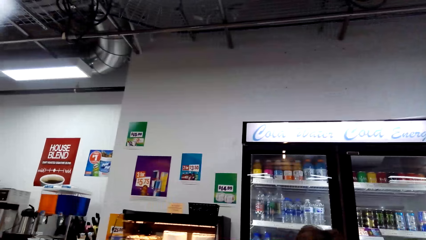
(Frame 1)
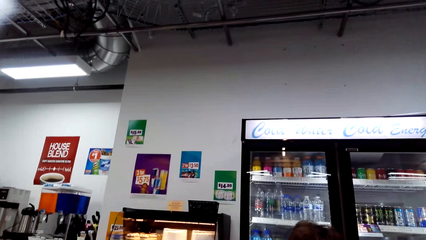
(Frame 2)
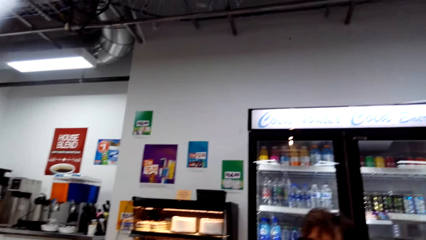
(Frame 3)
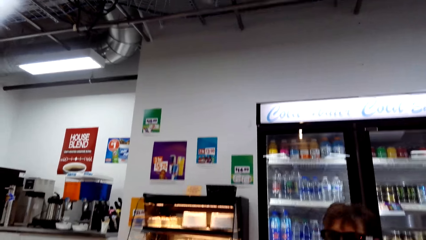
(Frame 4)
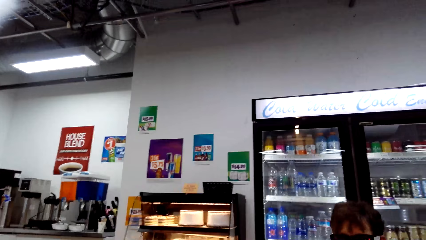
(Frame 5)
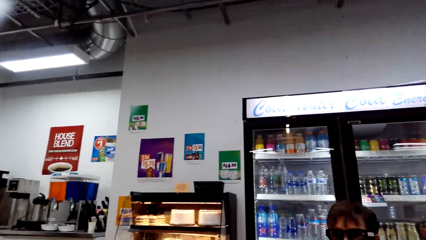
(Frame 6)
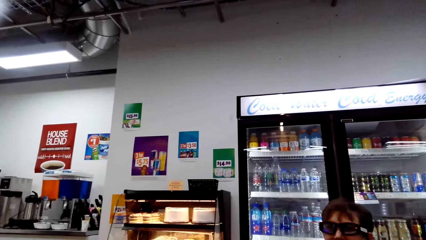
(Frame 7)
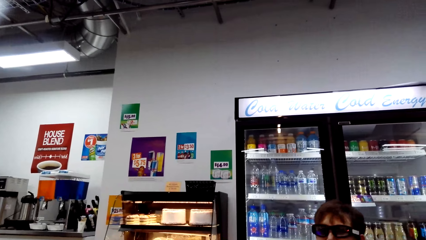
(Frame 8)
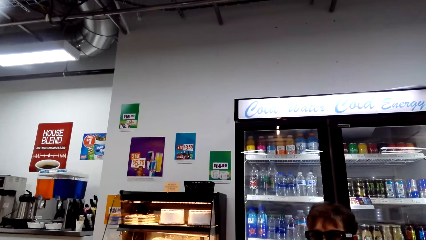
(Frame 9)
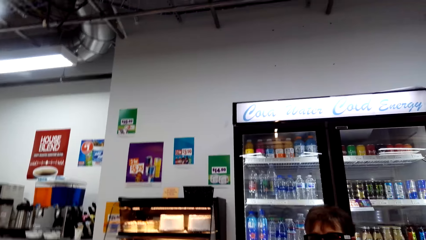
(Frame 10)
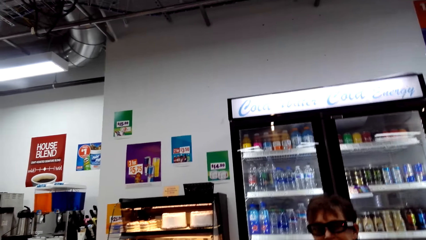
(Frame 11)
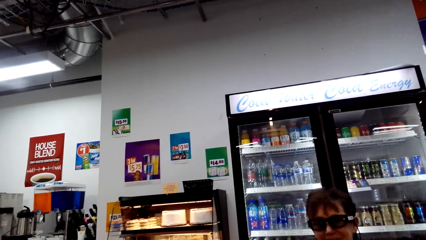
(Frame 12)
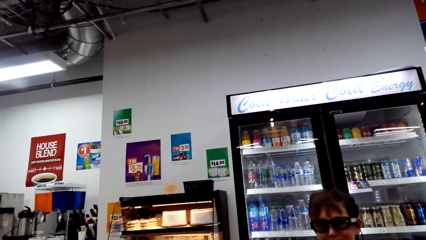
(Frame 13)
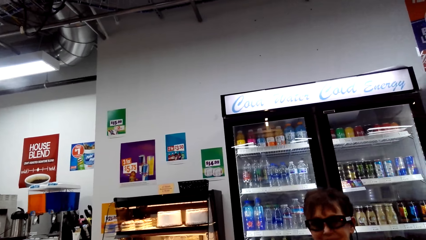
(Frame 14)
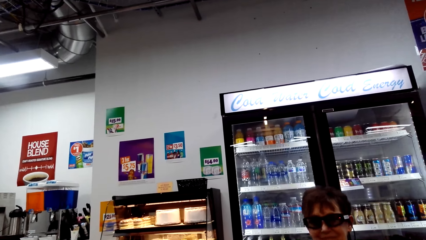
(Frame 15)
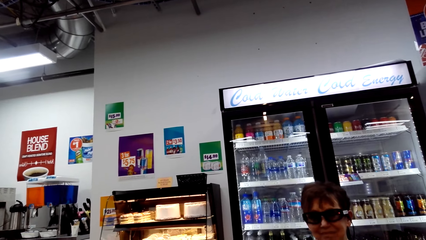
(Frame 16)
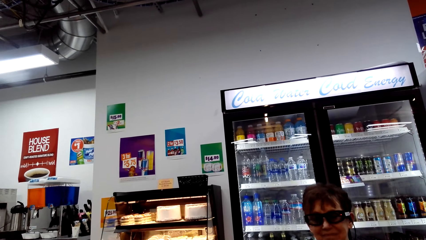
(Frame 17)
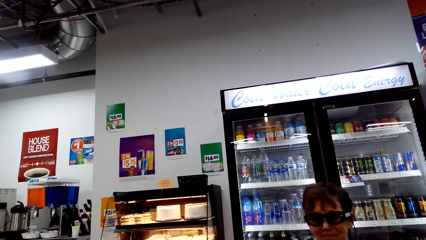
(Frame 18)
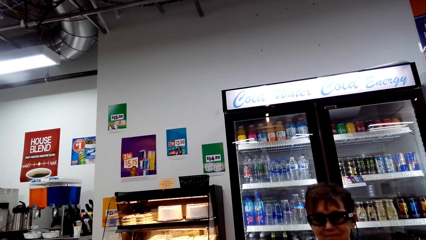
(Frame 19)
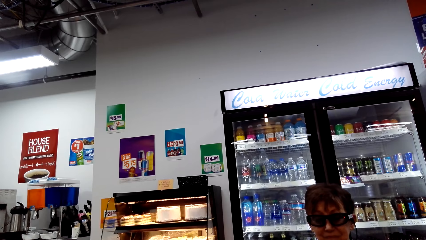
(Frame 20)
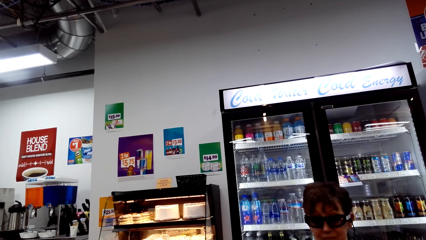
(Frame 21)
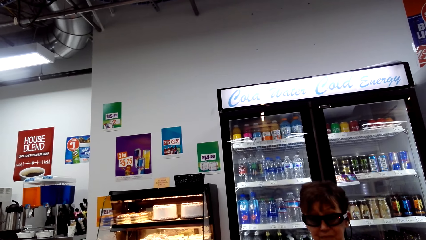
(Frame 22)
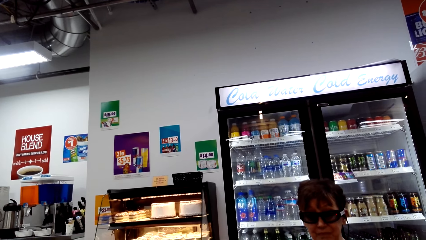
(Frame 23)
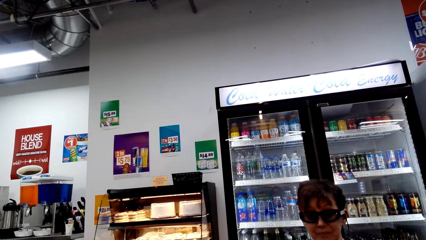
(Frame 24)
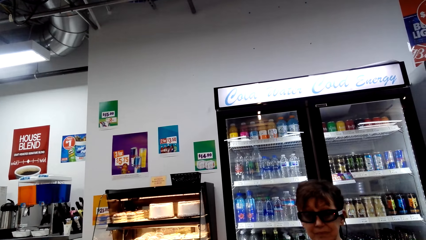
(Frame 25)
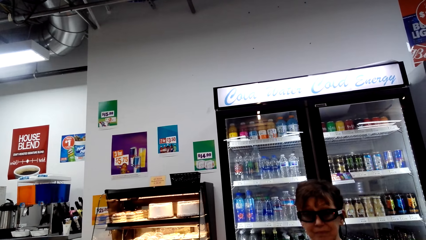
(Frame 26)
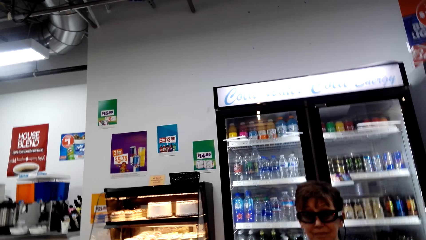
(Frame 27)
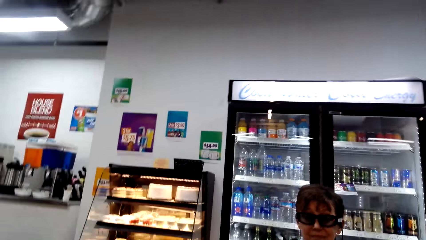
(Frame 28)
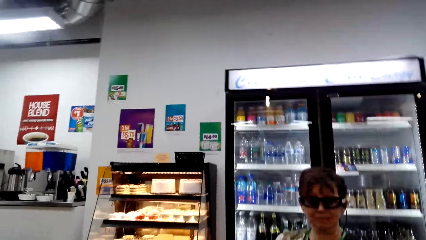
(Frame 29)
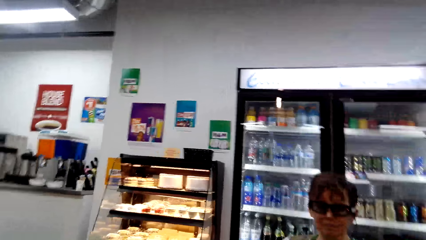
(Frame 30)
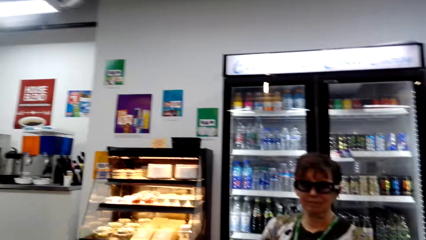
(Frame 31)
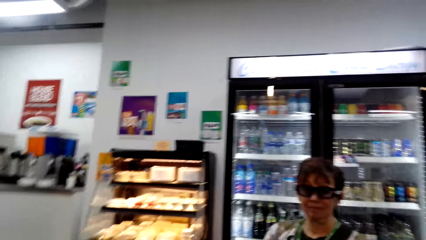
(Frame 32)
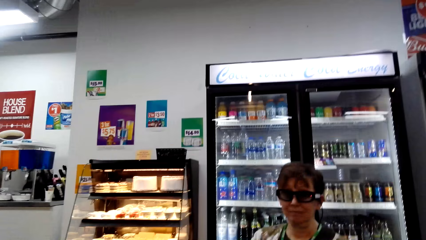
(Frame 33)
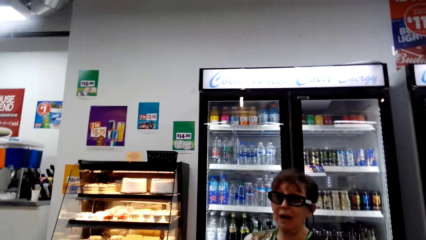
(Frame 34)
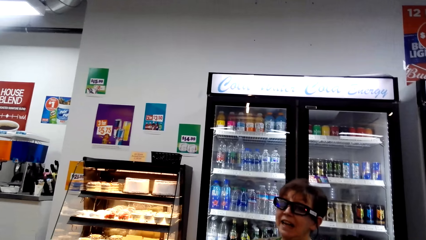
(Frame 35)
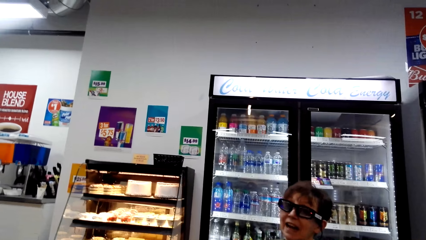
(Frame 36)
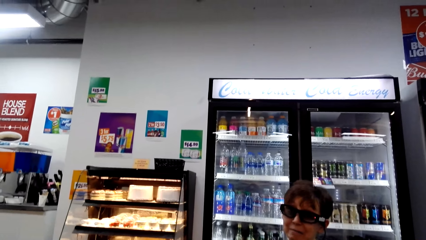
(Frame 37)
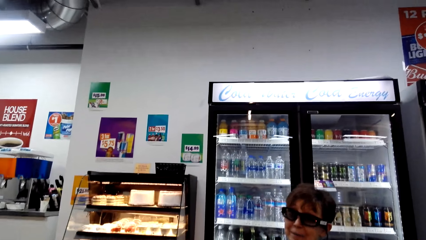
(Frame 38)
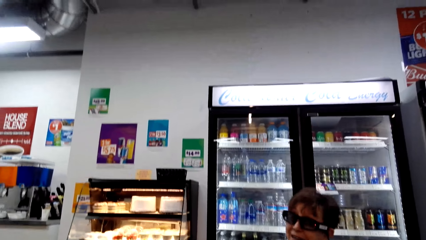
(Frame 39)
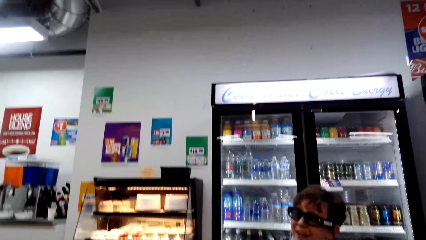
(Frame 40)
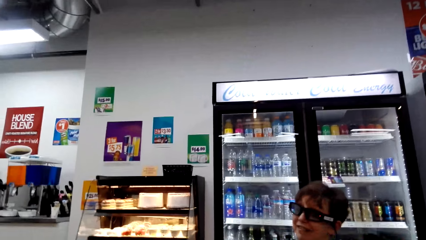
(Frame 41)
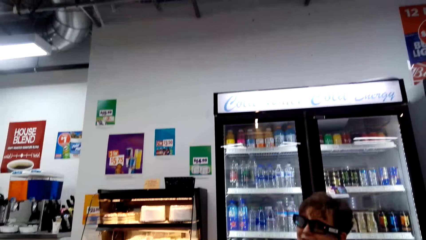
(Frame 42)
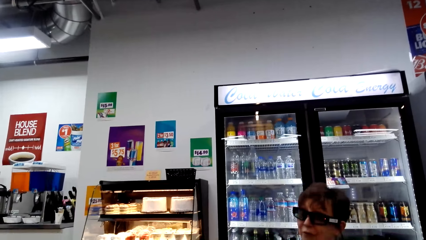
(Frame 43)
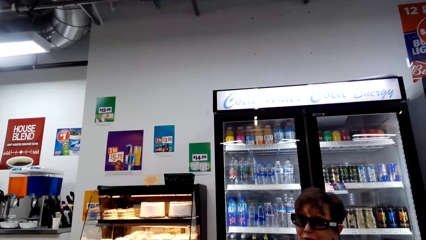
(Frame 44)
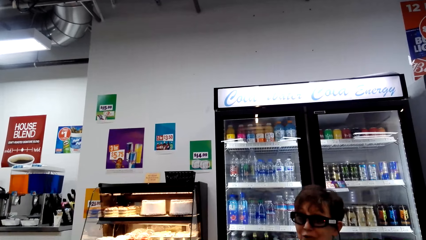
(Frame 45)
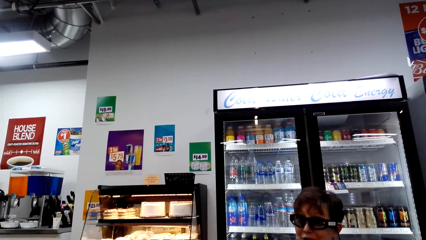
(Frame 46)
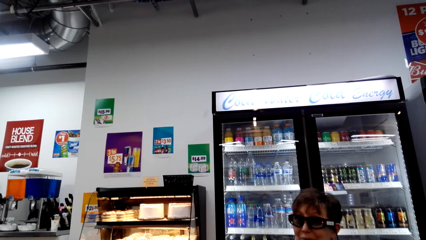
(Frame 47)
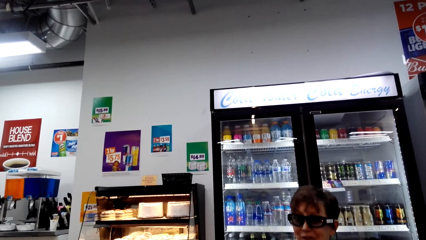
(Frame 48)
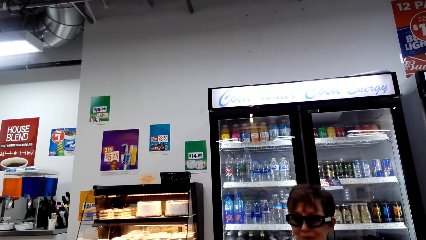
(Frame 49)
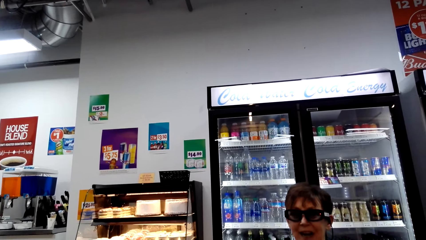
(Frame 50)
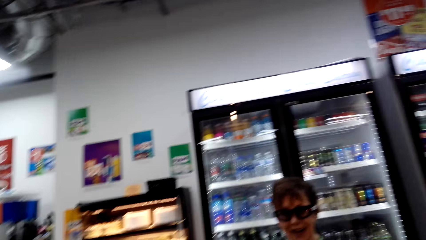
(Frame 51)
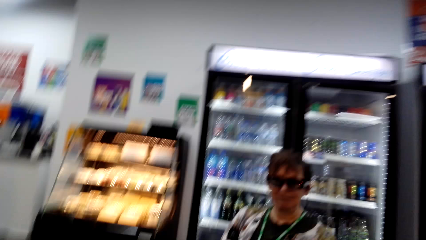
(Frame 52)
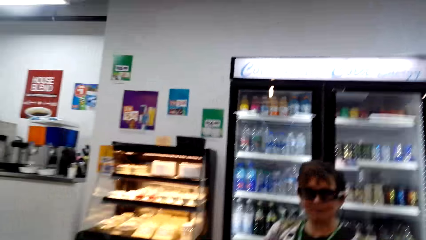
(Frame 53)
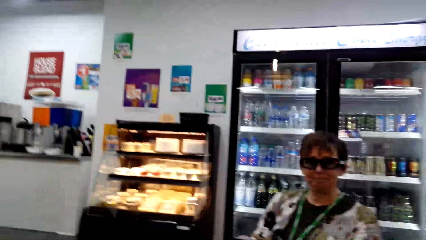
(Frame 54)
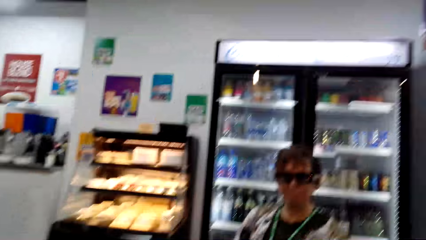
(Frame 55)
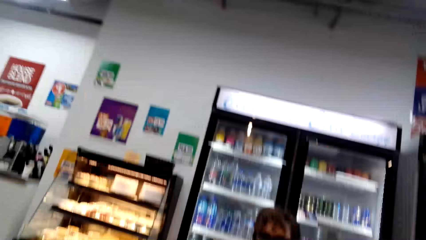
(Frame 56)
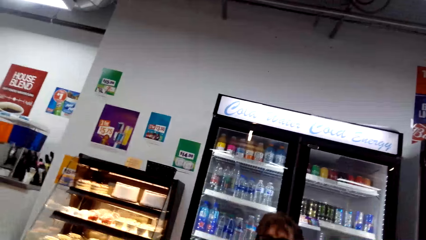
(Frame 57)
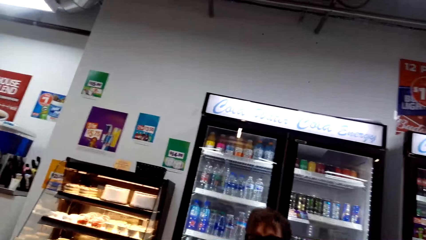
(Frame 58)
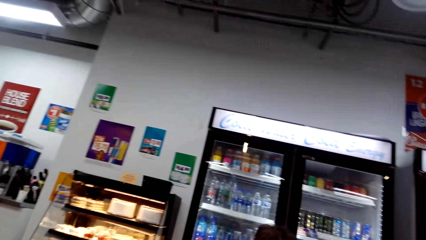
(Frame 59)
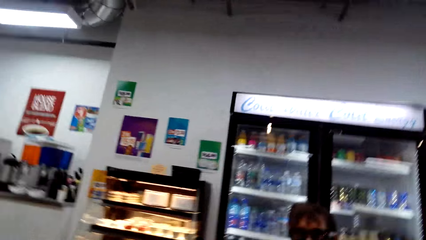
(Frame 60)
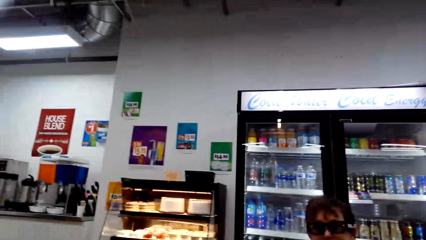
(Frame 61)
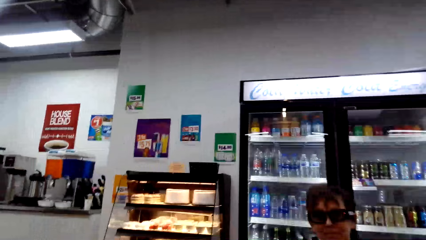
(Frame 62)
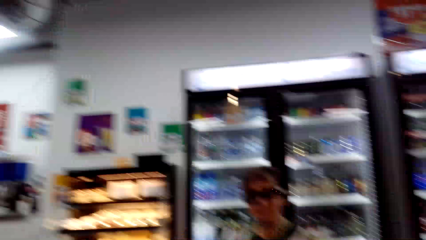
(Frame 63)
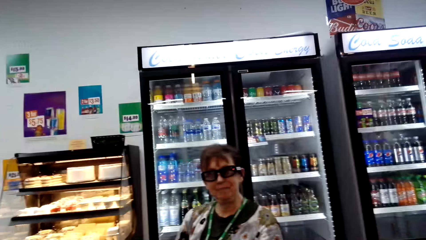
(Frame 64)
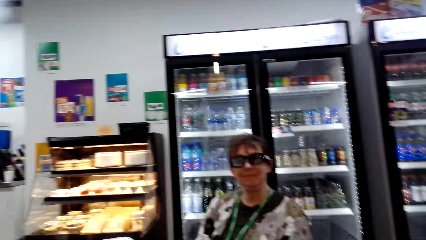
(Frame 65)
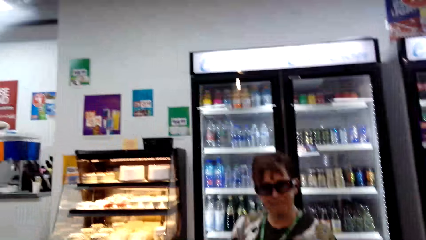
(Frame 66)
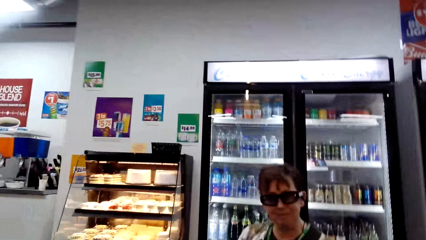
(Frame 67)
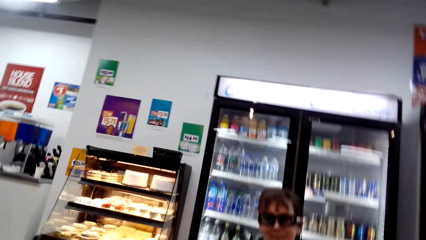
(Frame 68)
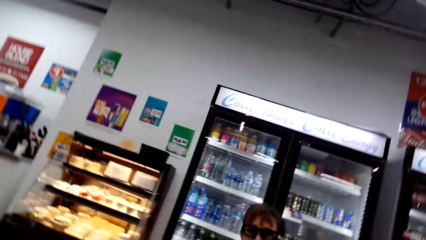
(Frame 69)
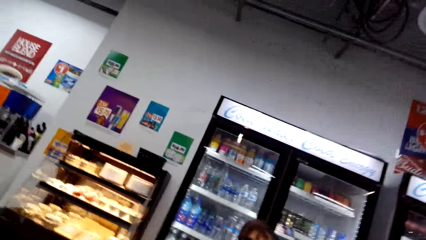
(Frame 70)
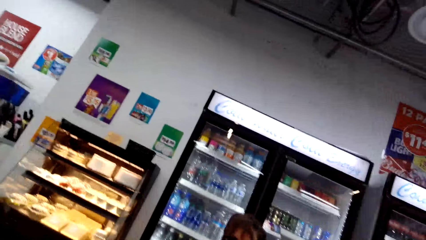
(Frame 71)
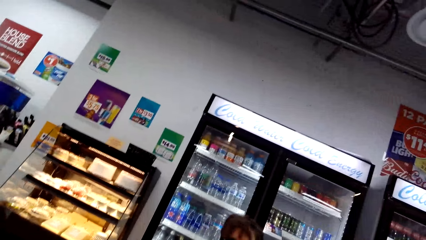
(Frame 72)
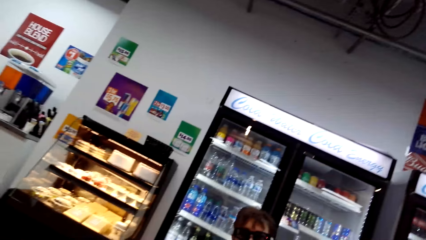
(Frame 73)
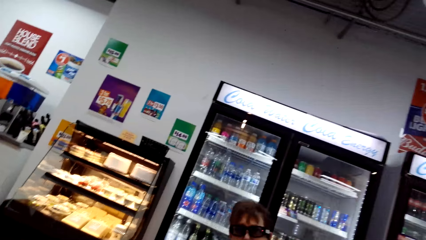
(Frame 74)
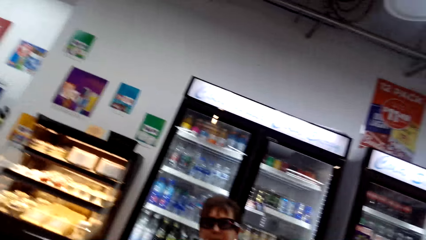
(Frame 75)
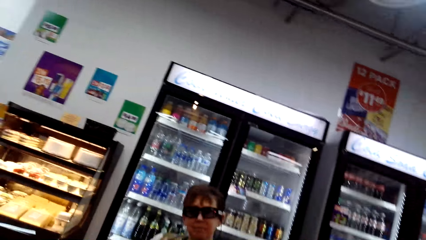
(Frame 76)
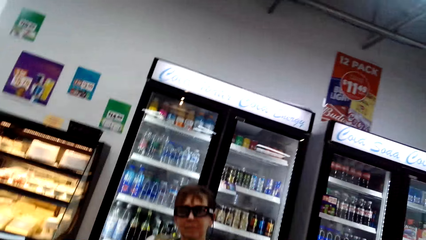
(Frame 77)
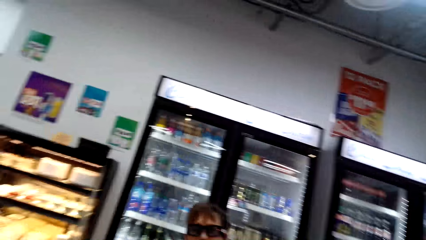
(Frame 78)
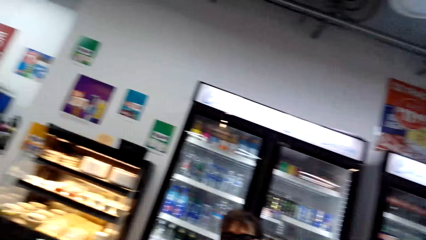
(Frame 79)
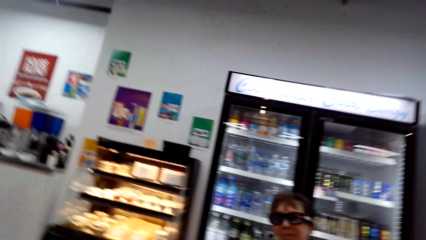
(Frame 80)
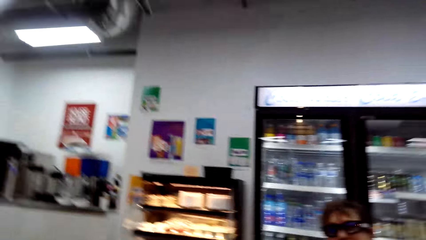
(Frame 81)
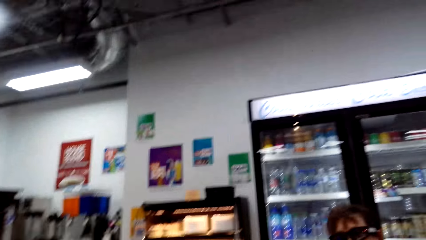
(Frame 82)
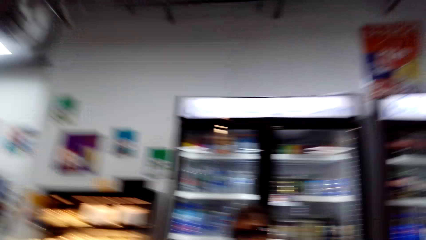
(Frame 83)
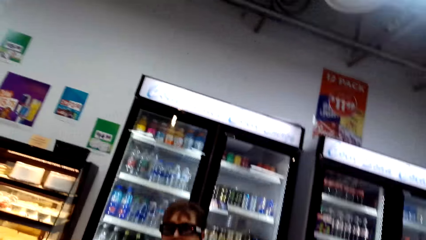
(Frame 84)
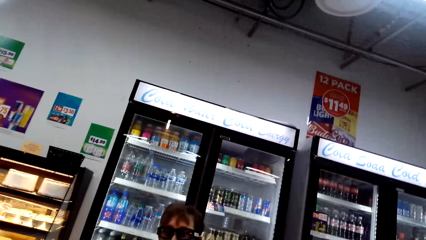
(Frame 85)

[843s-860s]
The camera wearer laughs and talks. A woman talks. The camera wearer talks.
